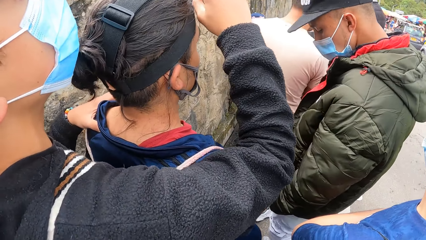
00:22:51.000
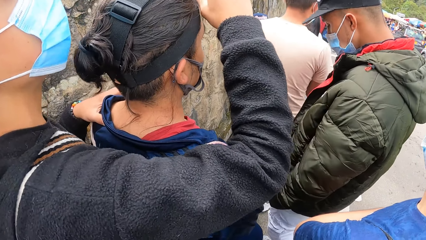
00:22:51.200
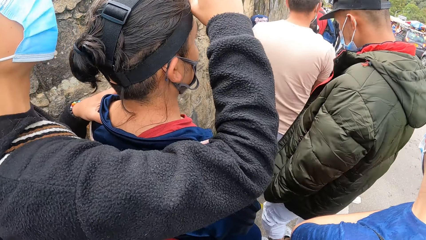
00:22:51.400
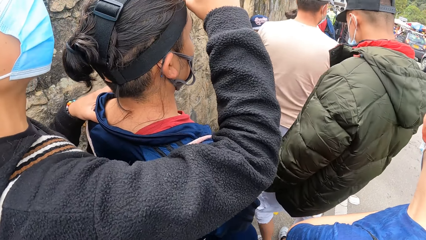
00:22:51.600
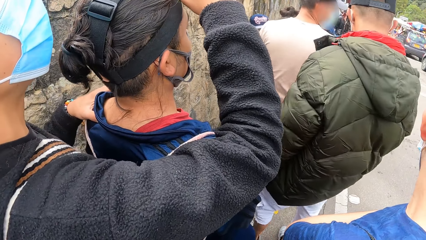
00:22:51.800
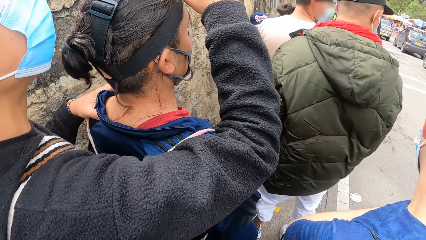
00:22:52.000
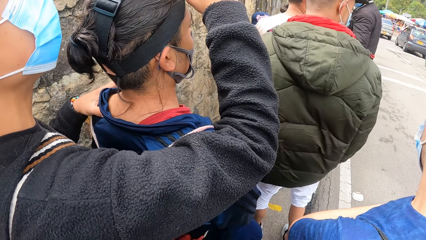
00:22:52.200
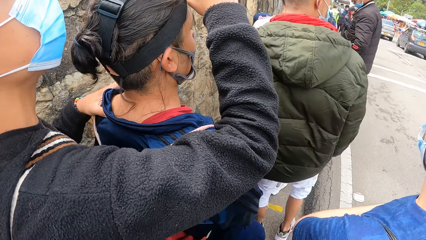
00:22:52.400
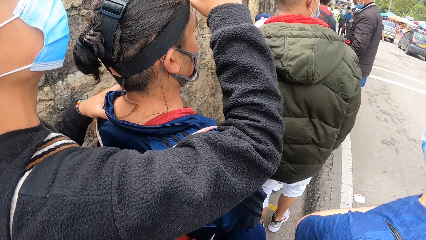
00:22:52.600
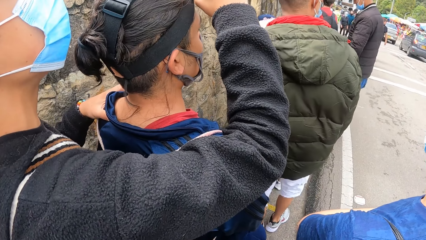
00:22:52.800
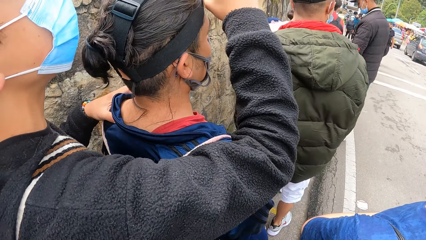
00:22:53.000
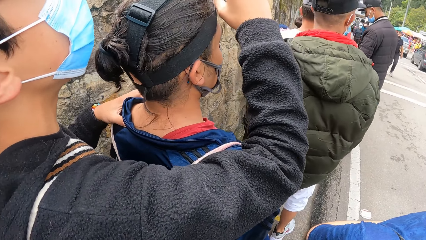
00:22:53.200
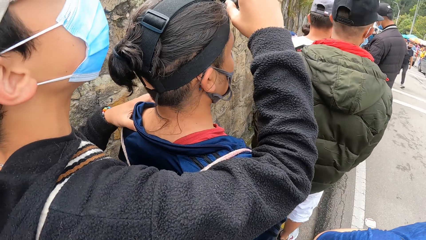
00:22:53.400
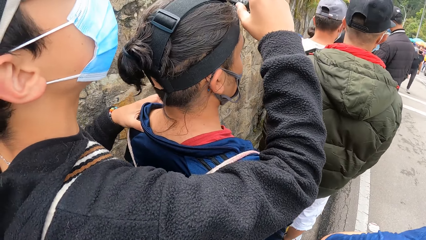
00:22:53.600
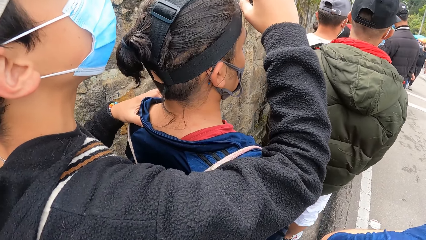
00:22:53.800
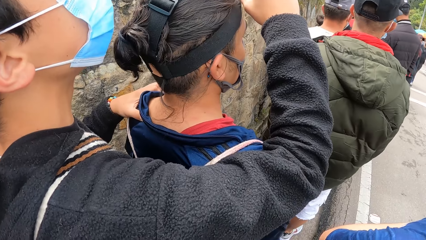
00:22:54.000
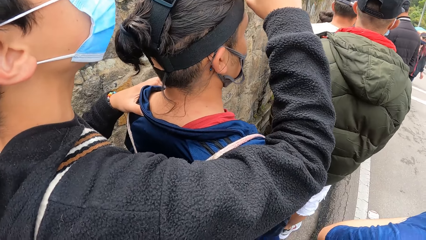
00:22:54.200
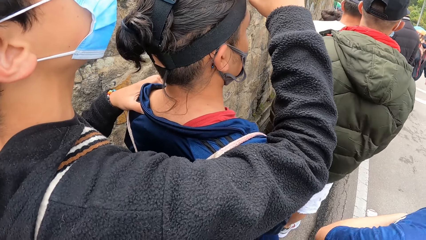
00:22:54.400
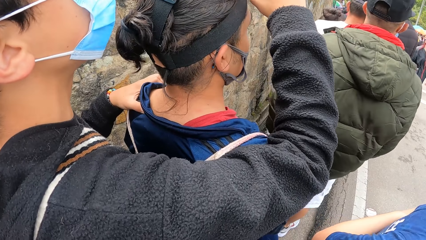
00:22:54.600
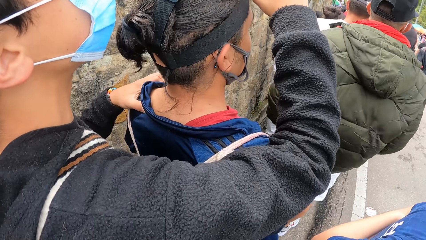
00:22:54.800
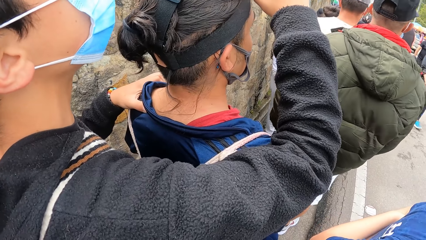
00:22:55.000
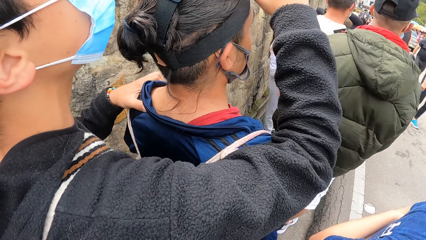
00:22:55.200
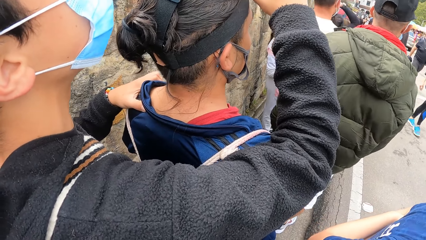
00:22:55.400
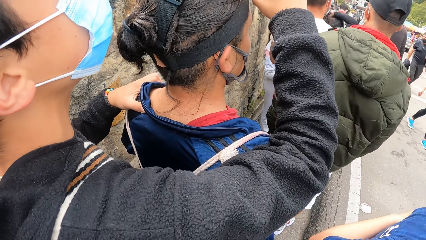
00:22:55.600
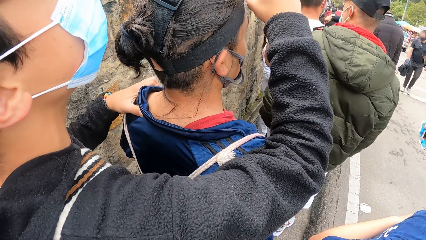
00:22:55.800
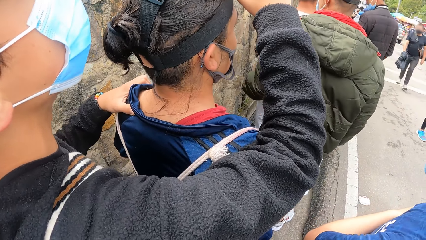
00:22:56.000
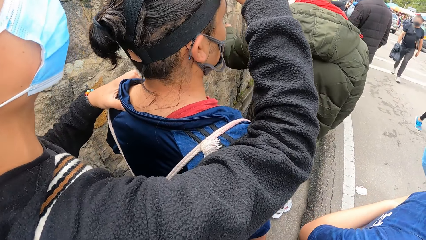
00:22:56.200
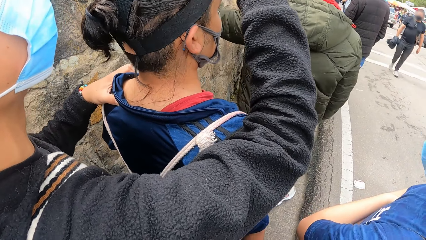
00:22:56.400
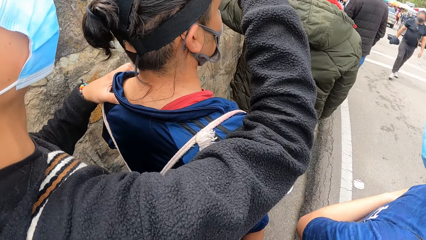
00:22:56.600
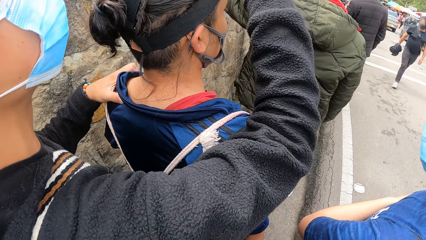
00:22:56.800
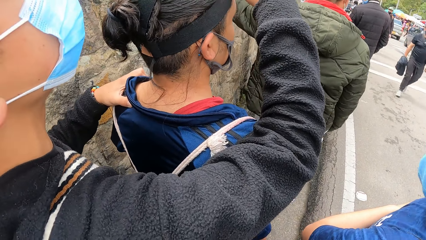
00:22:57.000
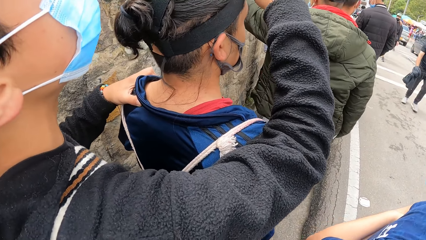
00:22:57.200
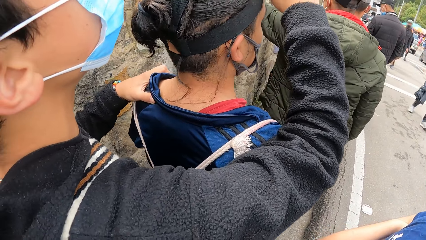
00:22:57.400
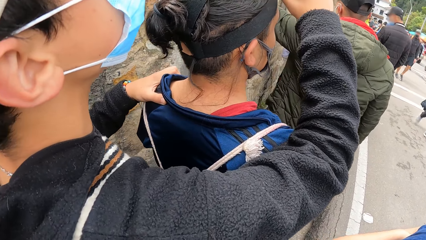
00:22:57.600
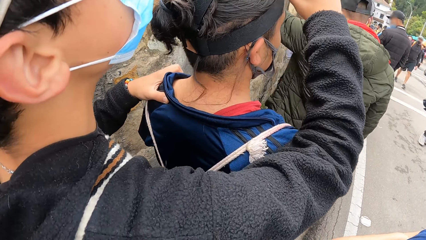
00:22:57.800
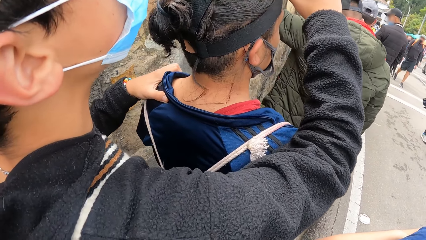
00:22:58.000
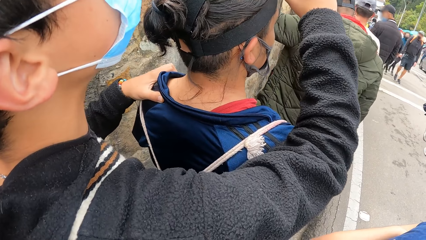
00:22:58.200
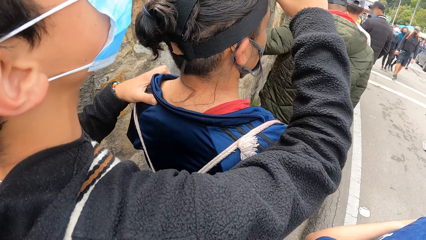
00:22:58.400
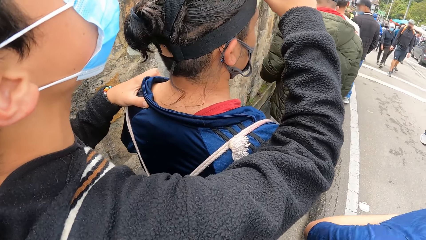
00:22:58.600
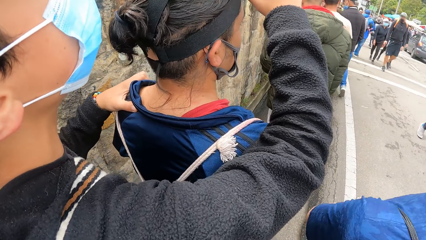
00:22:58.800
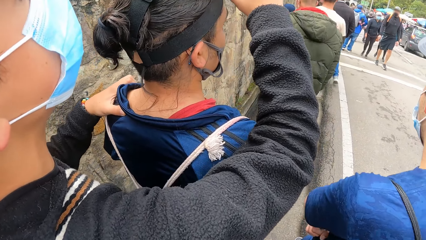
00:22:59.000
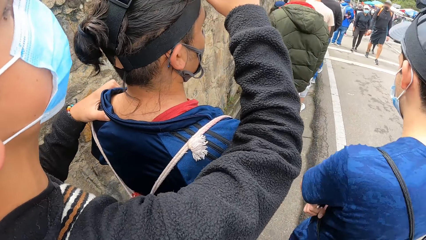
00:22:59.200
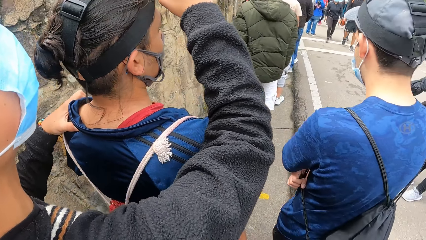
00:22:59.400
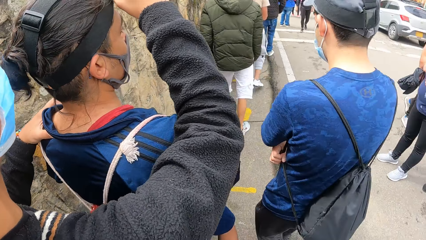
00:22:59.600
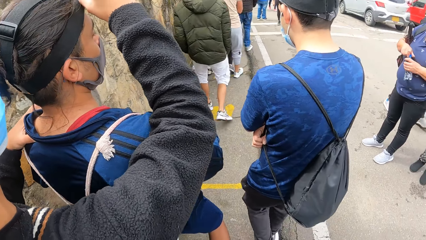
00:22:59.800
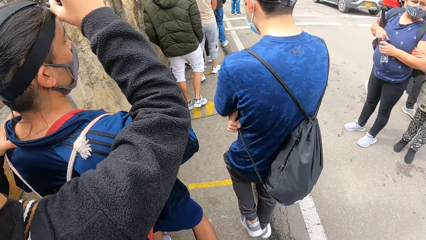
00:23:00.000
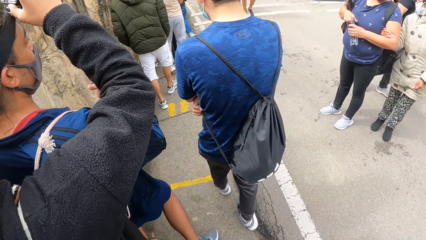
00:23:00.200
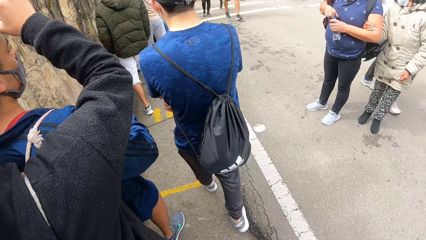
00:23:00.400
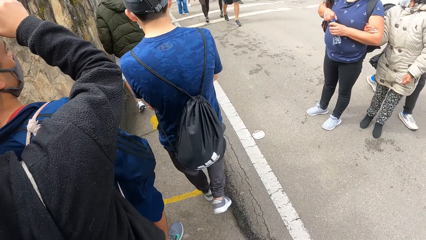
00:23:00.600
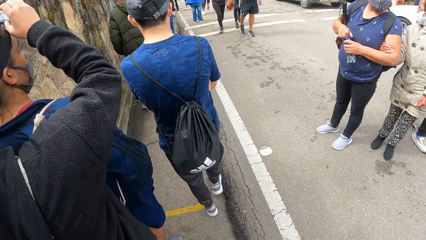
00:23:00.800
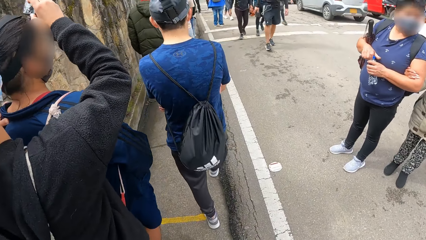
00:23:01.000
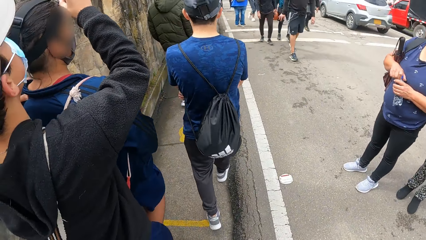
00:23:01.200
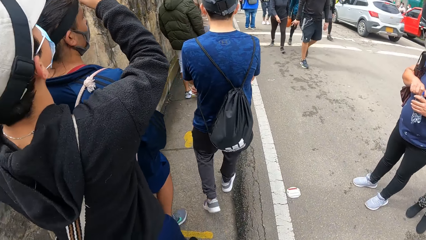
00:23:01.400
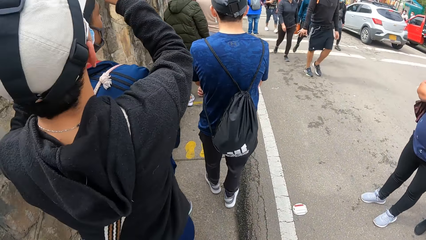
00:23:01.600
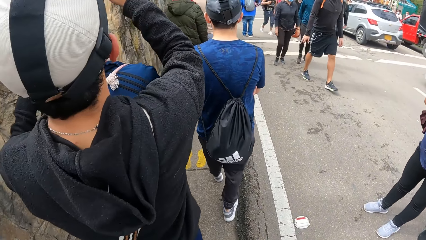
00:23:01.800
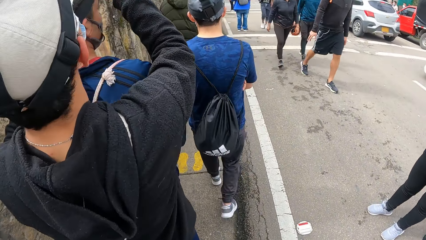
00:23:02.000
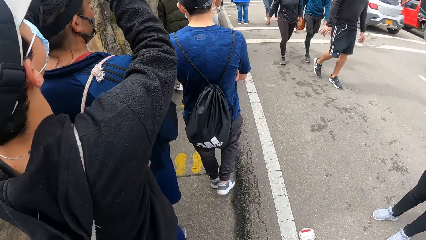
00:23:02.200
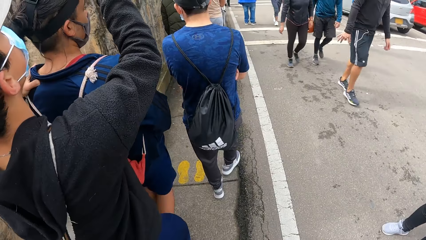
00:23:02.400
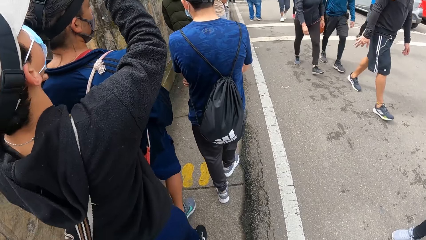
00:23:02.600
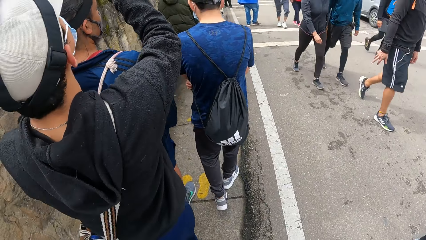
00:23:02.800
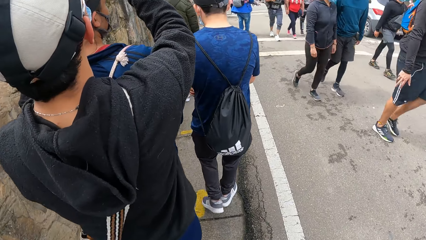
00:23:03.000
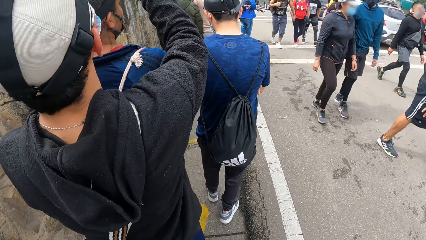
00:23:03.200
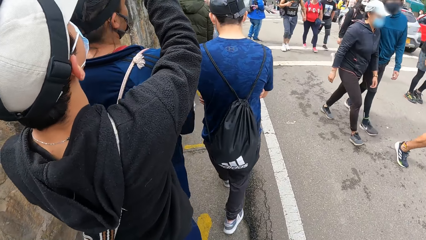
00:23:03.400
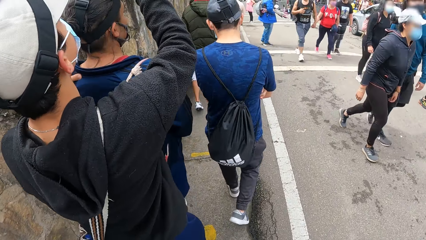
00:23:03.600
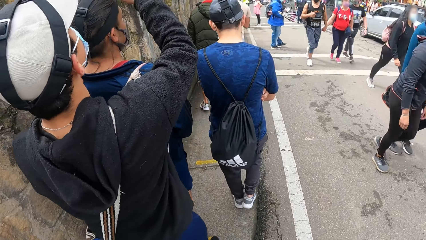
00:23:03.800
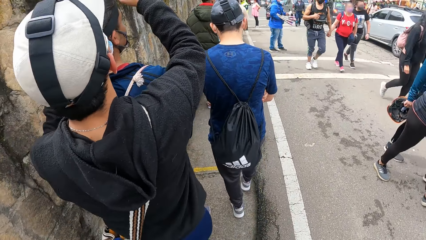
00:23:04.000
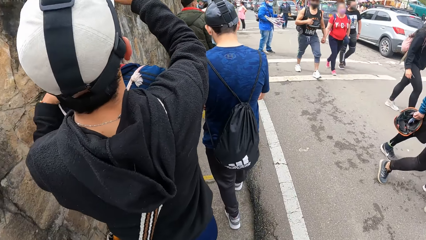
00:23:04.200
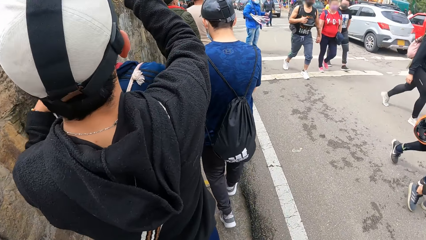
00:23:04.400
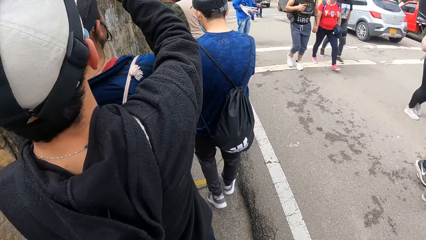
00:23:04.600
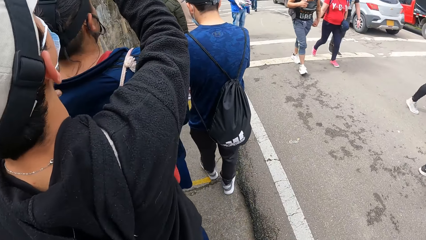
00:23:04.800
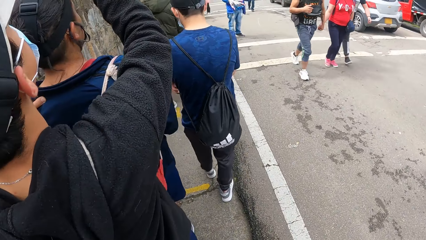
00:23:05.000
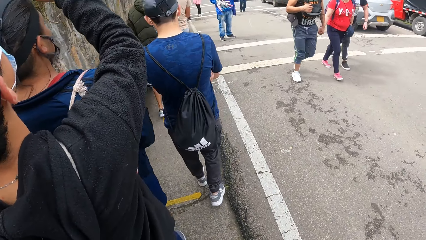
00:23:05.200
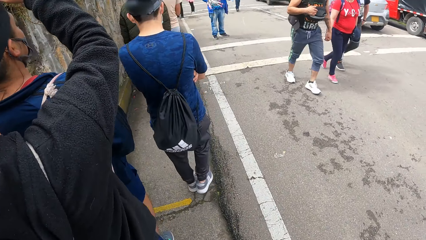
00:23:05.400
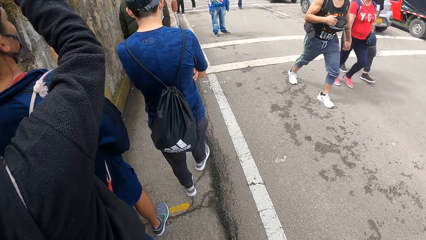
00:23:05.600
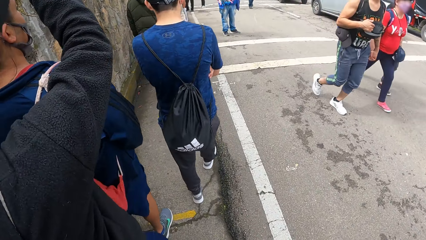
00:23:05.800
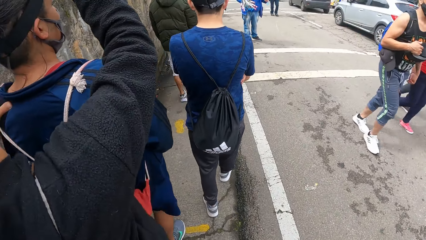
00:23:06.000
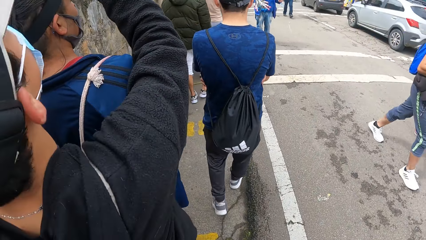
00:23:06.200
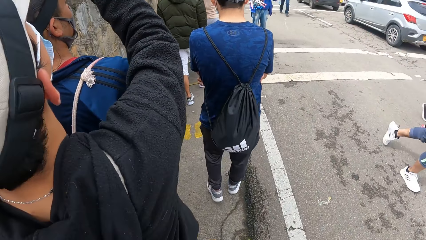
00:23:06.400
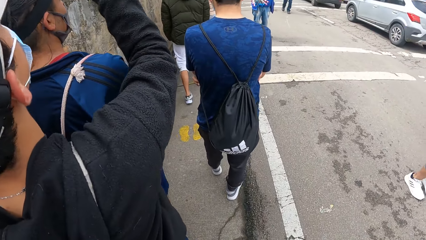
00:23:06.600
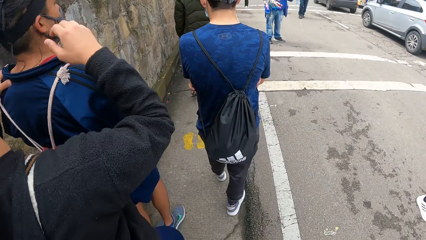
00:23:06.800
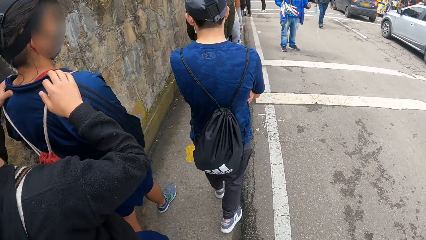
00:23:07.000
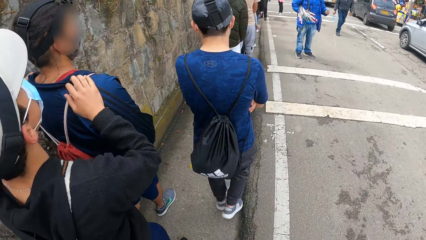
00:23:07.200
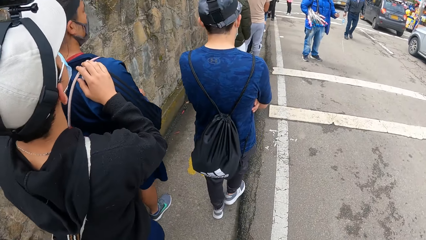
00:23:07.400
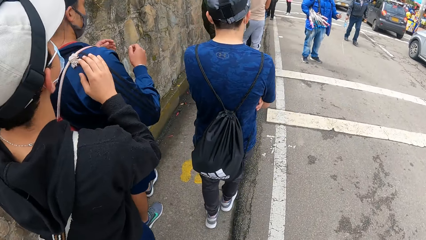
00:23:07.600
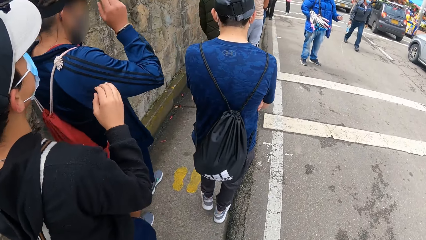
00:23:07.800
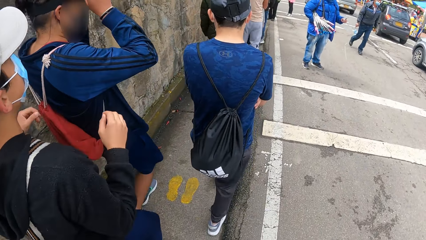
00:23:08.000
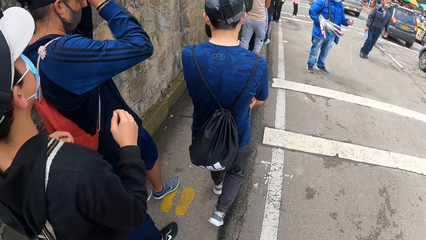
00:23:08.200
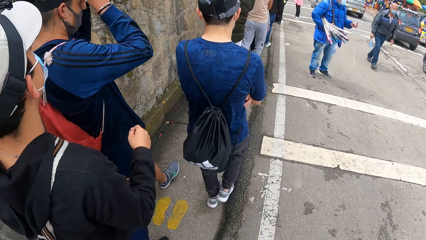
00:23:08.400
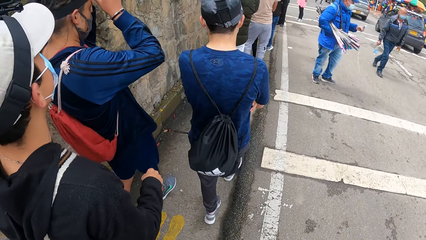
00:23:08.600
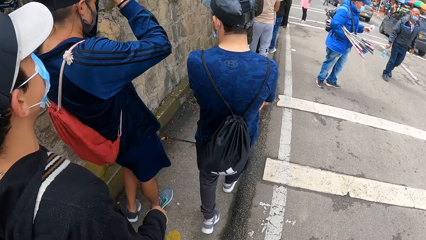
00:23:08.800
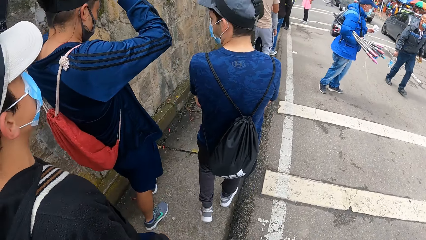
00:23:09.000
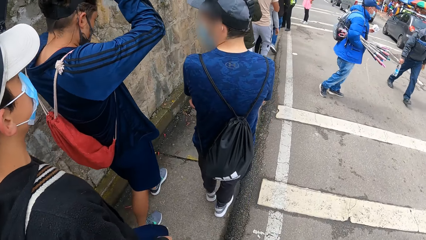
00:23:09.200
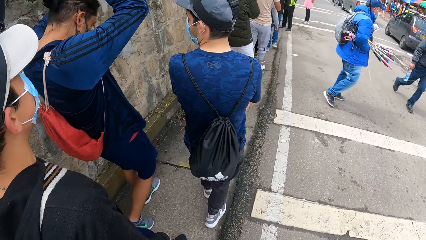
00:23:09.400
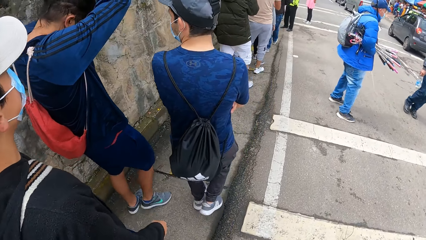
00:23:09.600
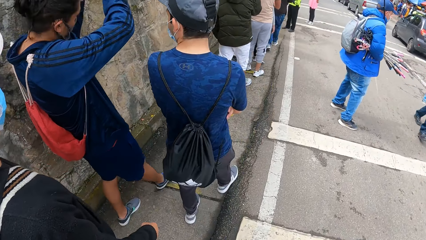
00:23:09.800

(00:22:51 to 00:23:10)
The camera wearer walks down the walkway with the first man, a third man and the other man. The other man takes off the camera on his head with both hands.
